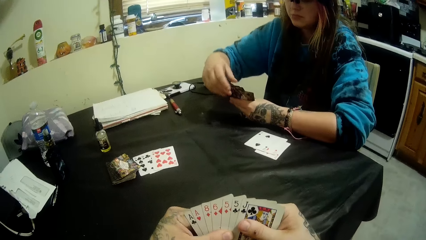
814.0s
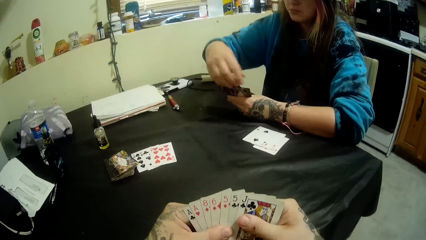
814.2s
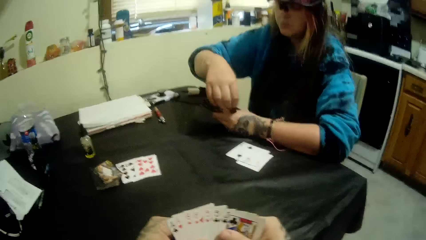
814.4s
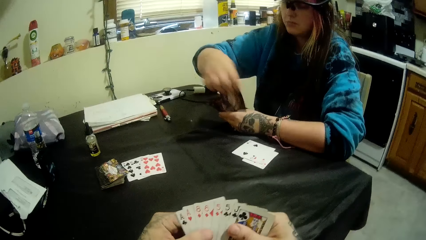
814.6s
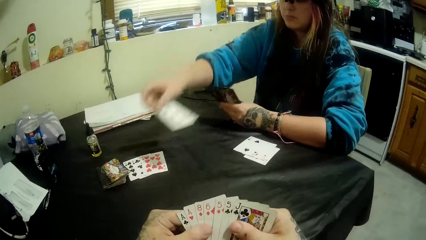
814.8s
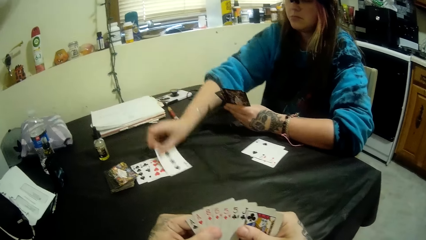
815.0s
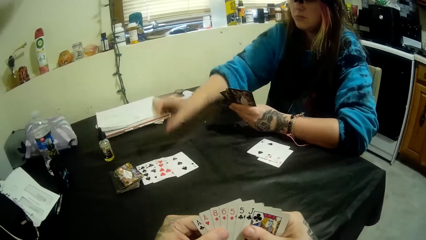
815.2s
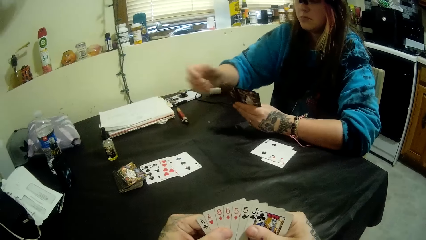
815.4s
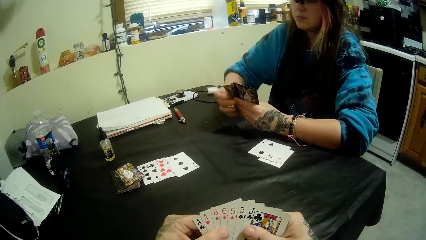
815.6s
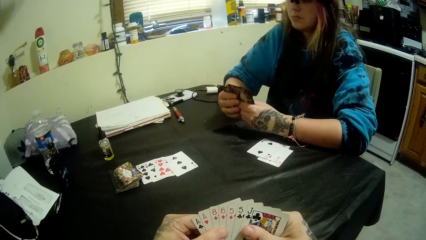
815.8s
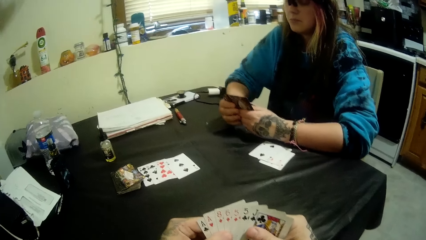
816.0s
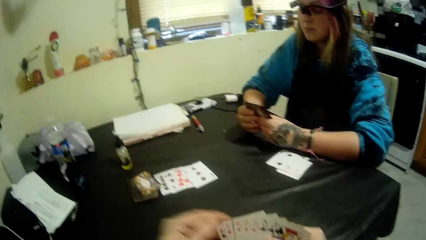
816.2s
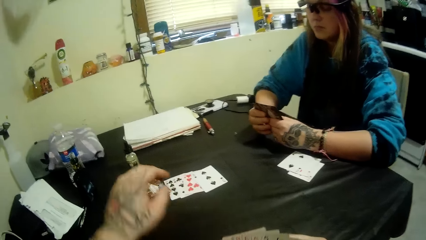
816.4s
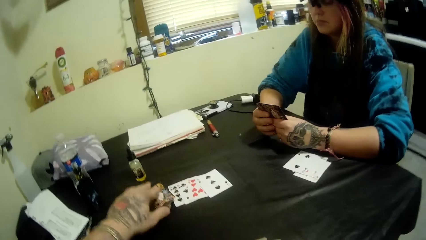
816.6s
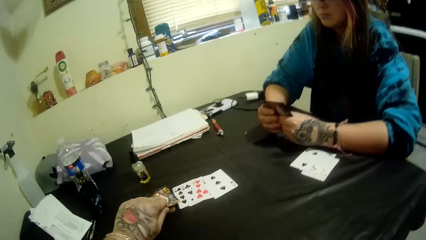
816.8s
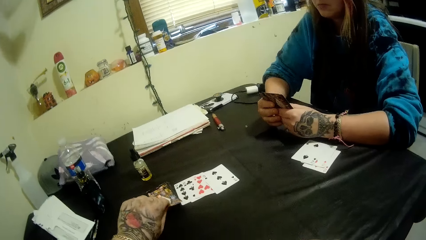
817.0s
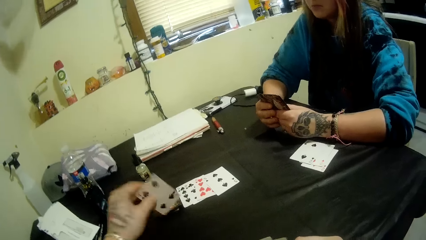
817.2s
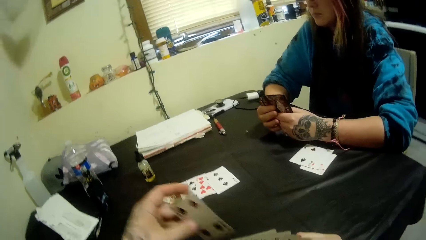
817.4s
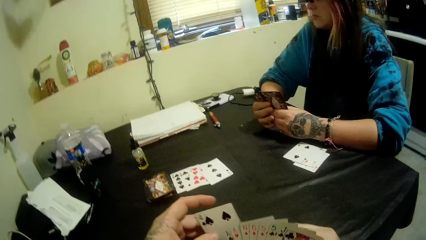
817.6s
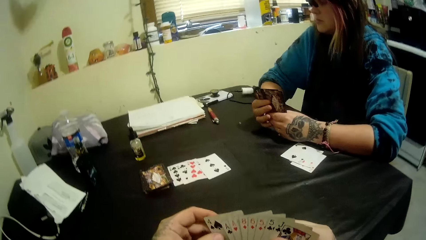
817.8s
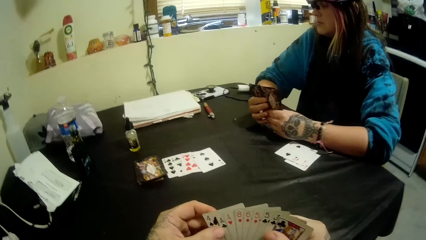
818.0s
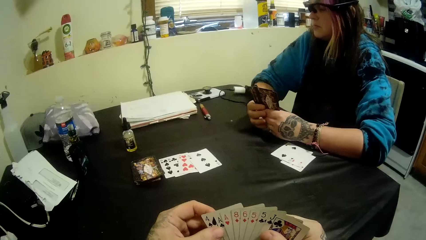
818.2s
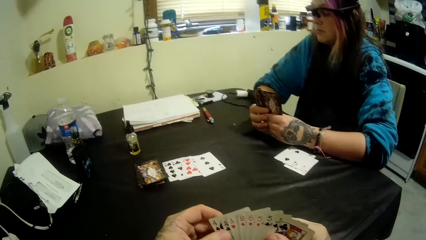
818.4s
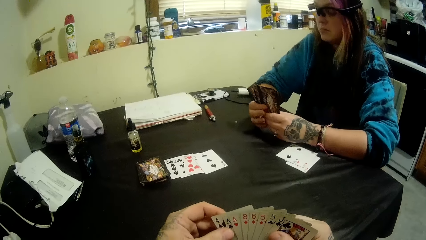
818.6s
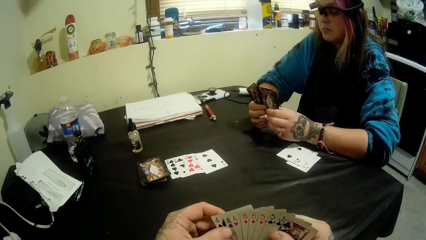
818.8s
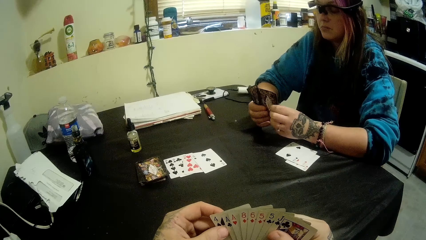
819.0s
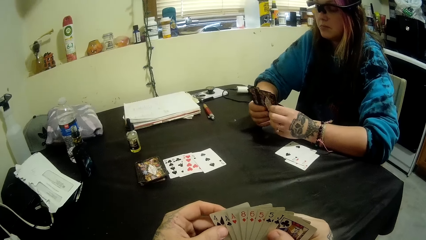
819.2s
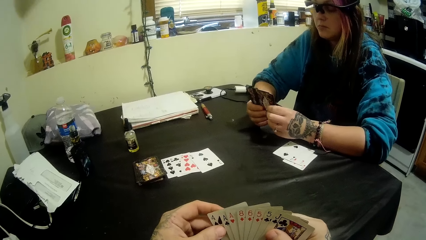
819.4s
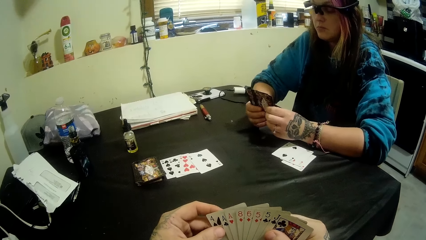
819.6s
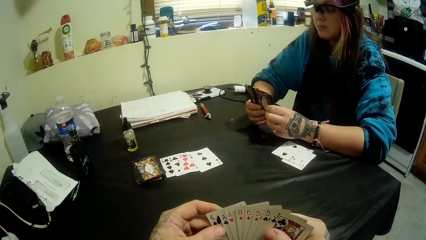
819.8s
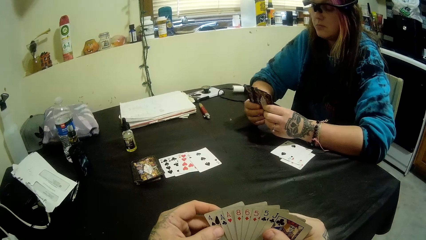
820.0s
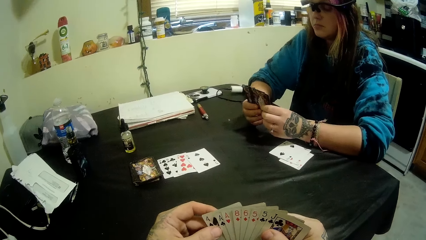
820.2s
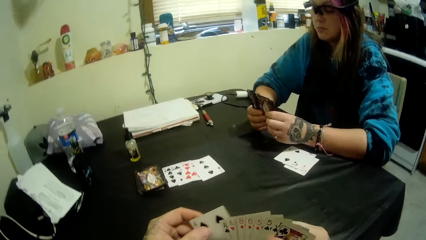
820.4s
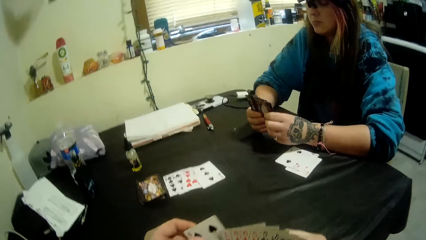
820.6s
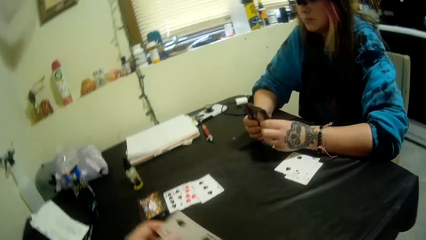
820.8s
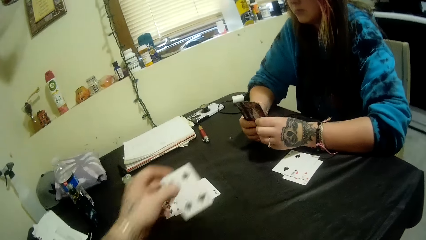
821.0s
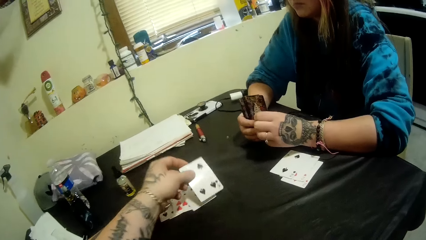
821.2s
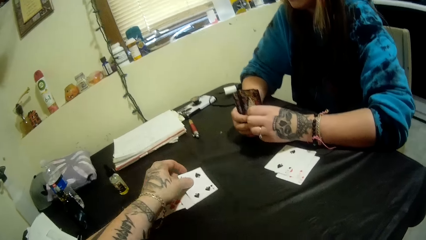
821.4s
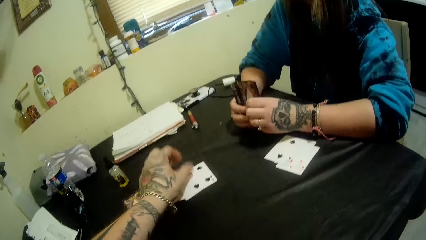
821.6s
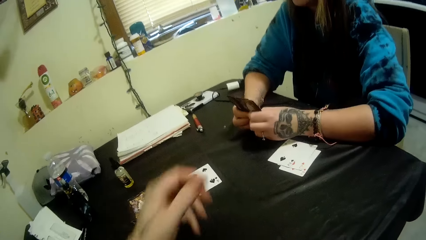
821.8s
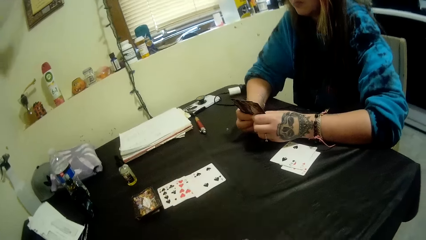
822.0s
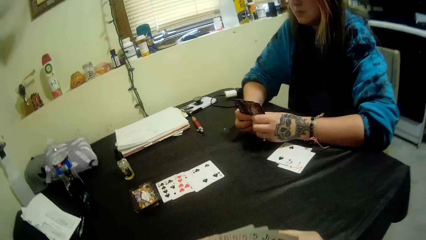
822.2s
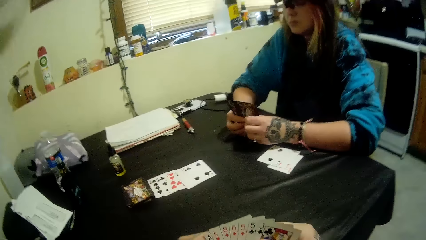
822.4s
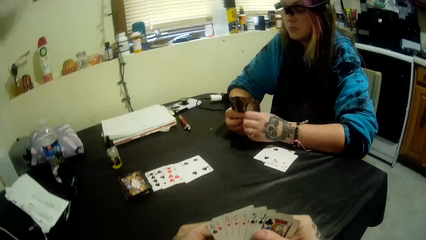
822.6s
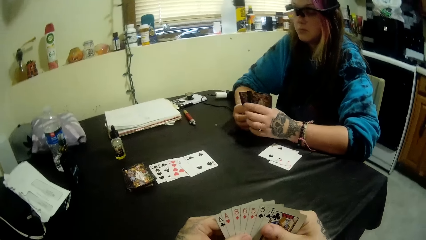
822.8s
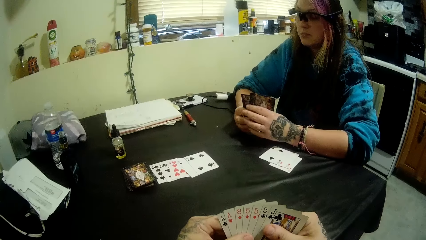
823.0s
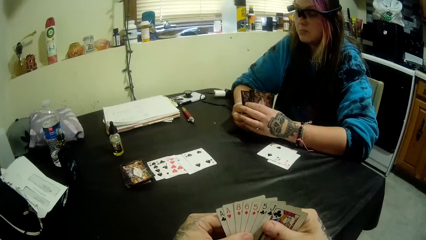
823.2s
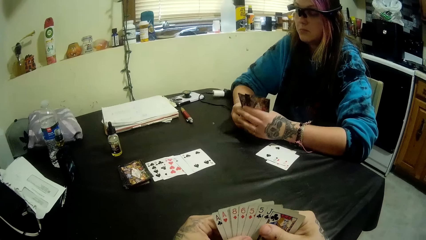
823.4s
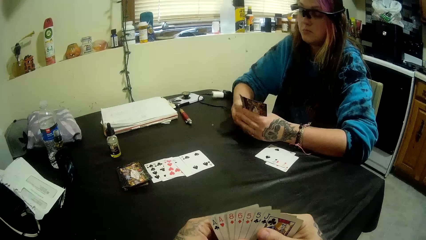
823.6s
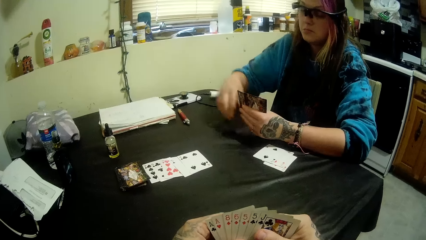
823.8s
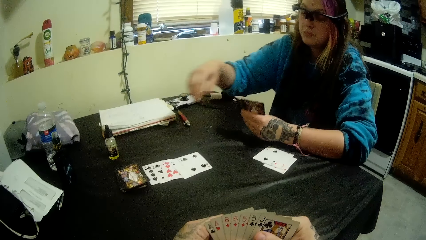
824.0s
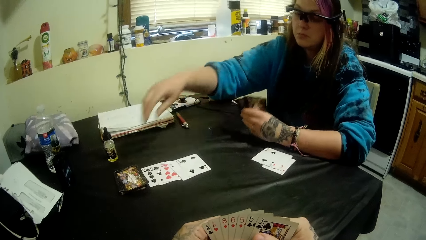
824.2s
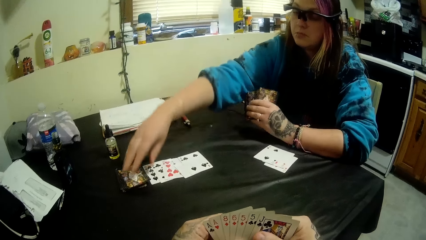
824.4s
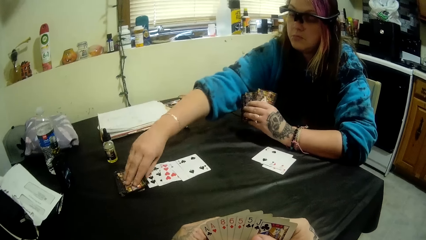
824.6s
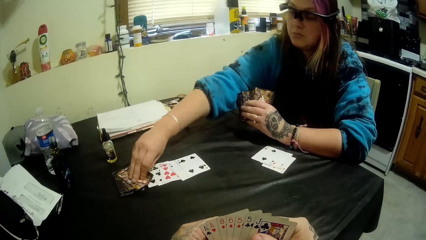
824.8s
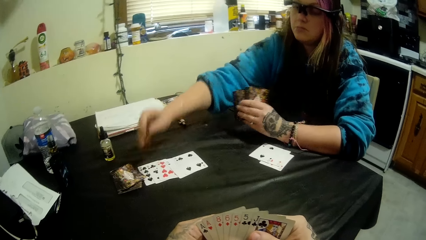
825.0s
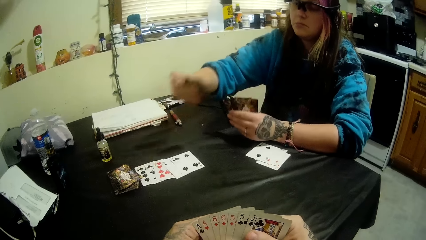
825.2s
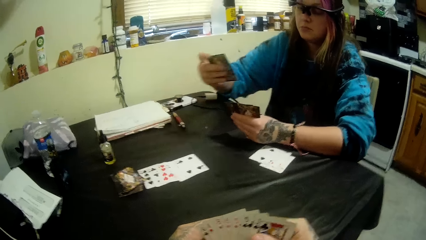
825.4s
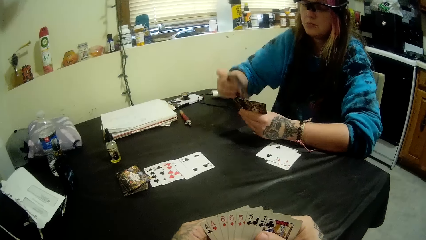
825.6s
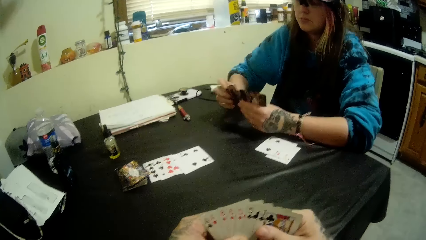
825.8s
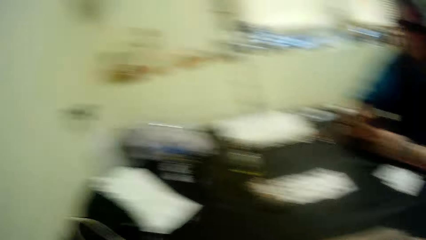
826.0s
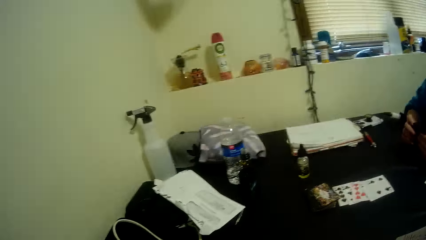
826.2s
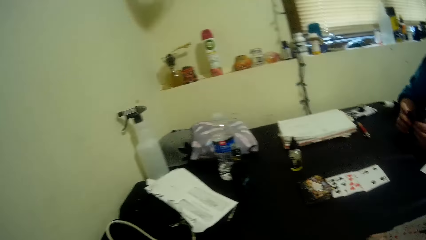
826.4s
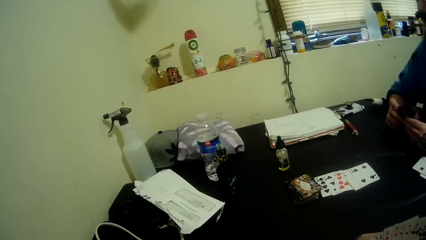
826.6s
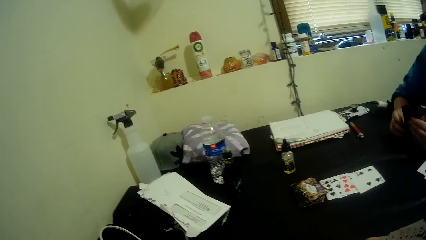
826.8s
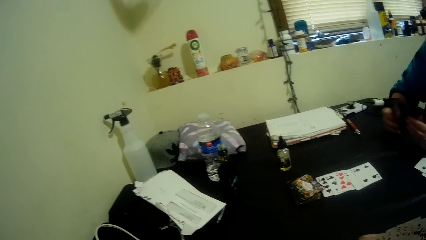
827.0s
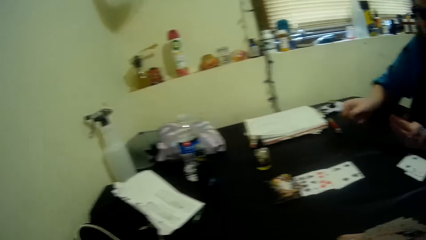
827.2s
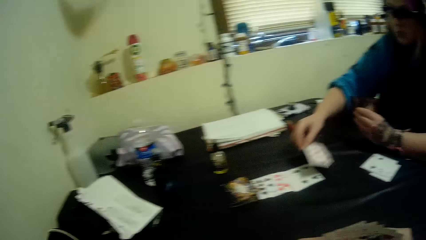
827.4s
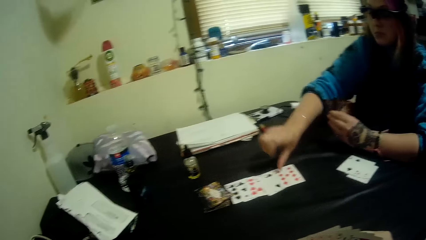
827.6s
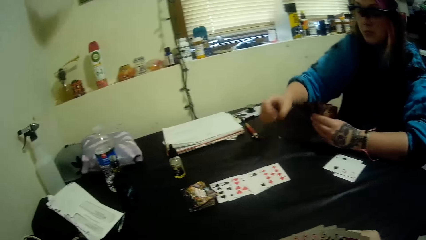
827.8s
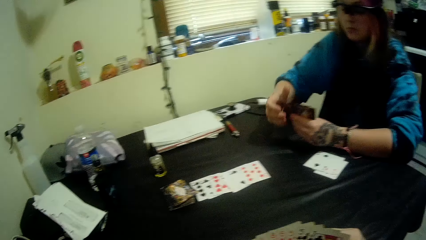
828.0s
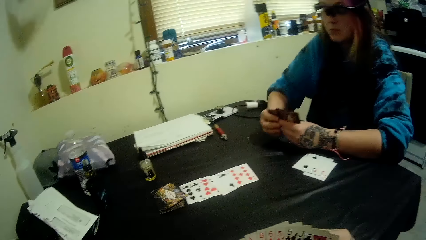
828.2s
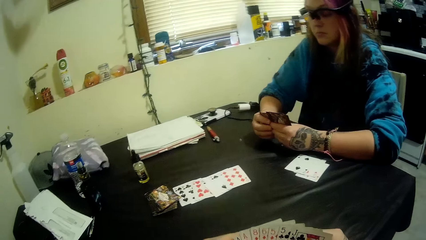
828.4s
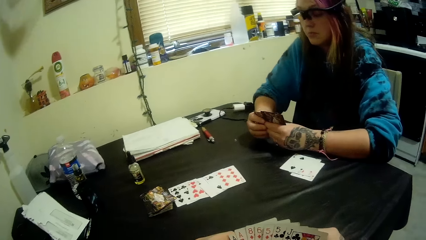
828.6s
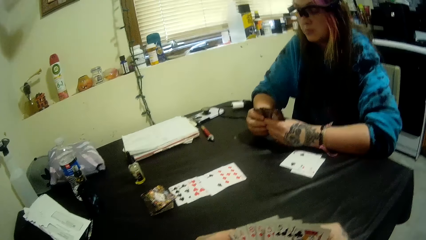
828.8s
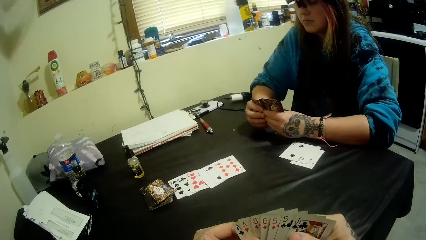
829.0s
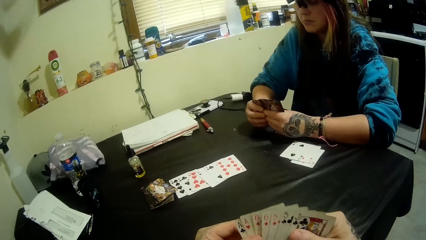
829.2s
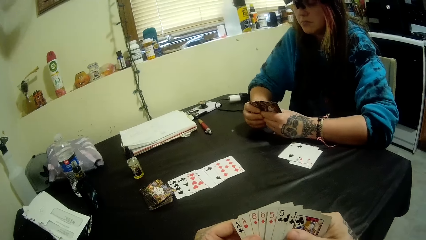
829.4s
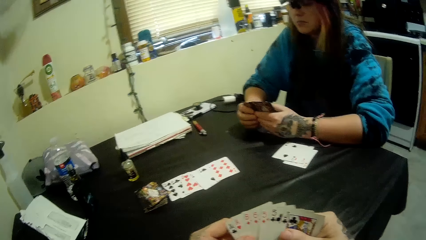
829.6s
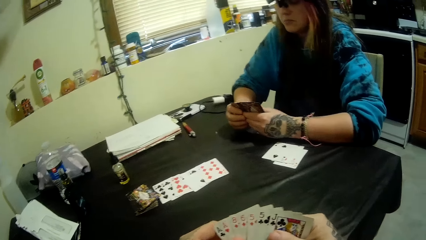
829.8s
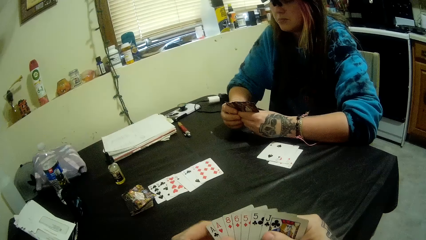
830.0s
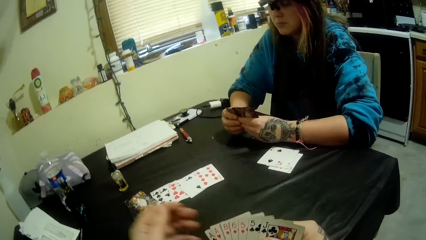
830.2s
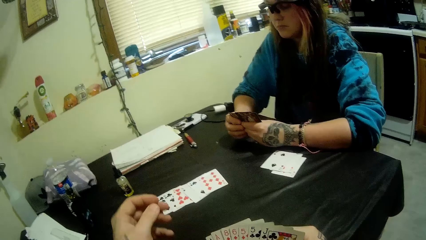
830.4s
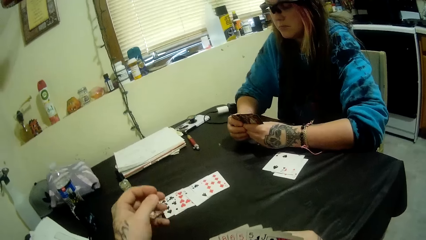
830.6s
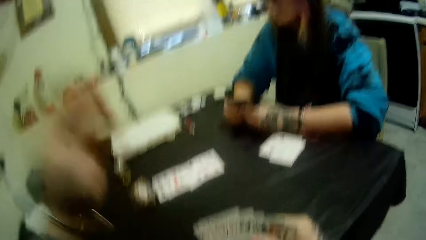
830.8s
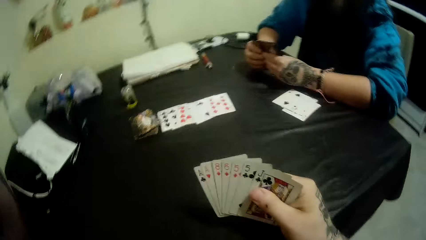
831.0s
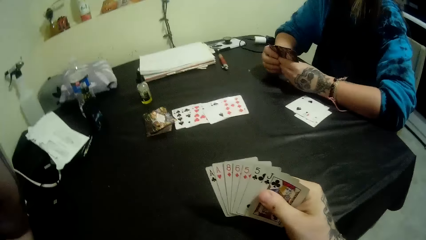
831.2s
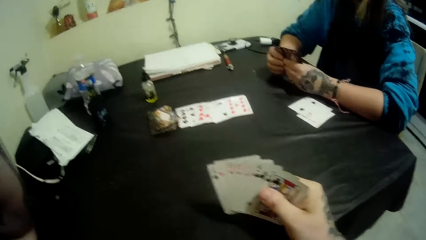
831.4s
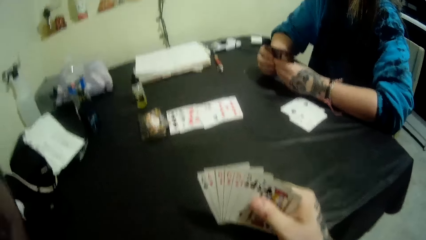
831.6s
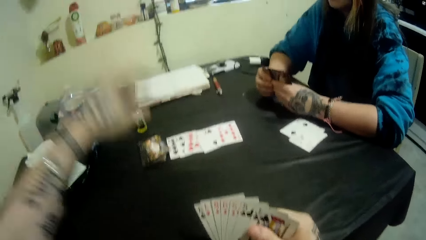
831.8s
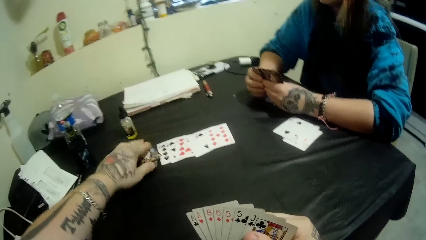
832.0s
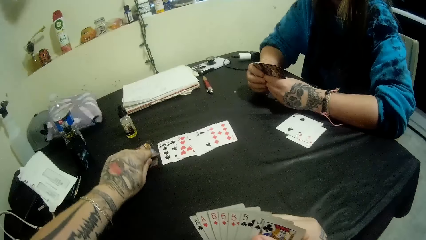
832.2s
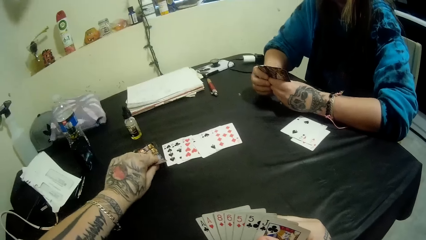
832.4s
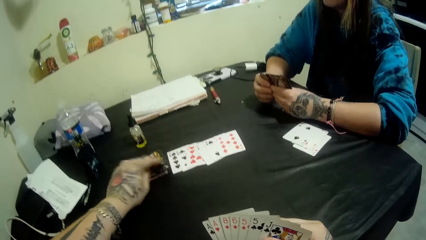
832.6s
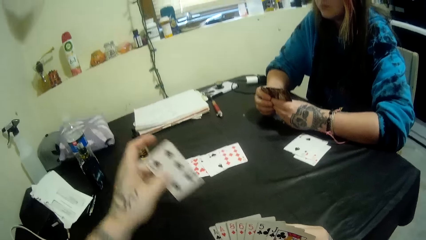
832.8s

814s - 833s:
The girl looks at the cards. She places a card on the center of the table with her right hand. The camera wearer picks a card from the deck of cards with his left hand. He stares at the cards. He places a card on the center of the table with his left hand. The girl picks a card from the deck of cards with her right hand. She places a card on the center of the table with her right hand. The camera wearer raises up his left hand. He drops down his left hand.
